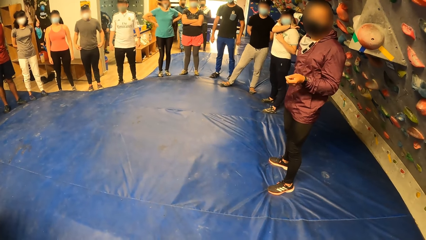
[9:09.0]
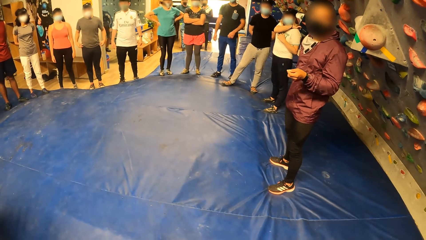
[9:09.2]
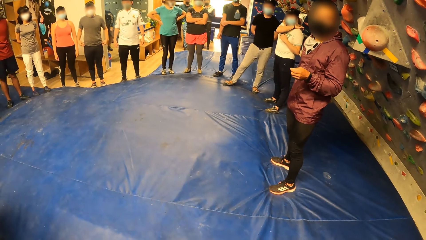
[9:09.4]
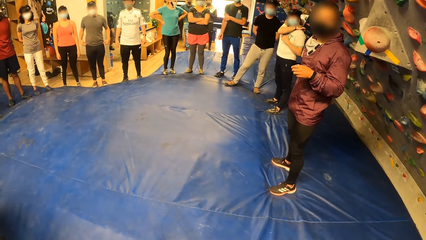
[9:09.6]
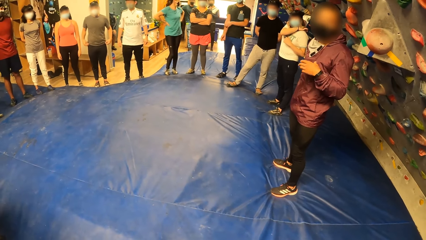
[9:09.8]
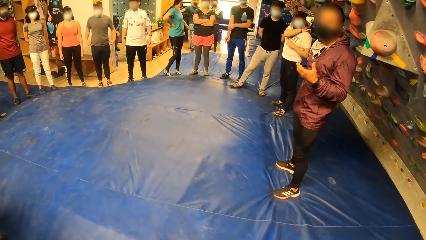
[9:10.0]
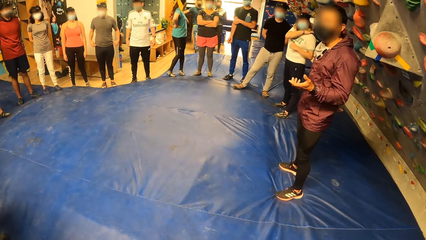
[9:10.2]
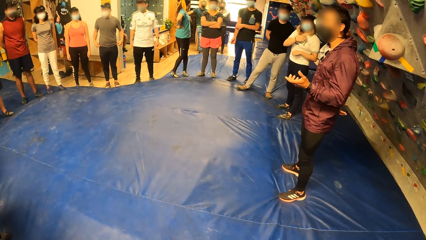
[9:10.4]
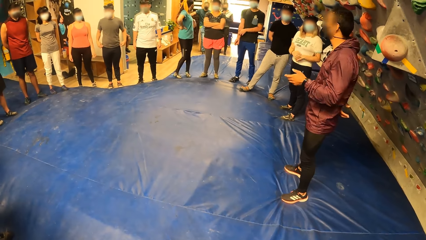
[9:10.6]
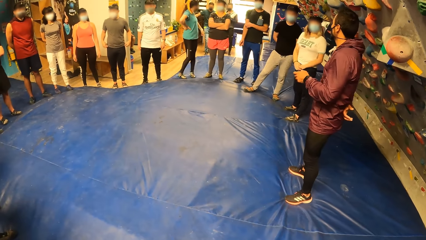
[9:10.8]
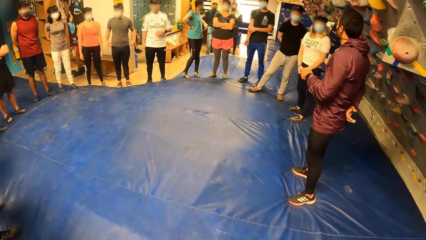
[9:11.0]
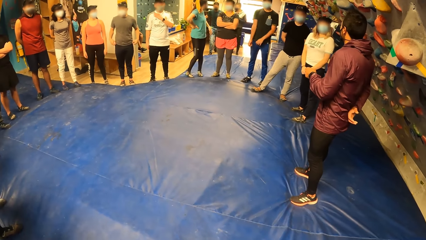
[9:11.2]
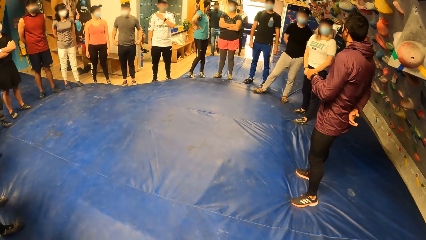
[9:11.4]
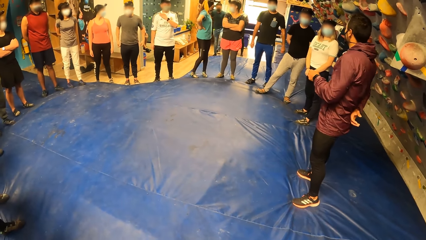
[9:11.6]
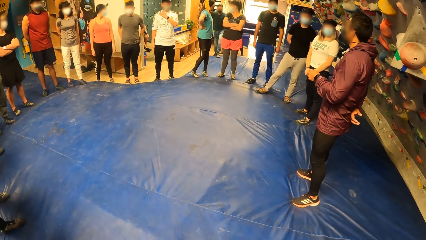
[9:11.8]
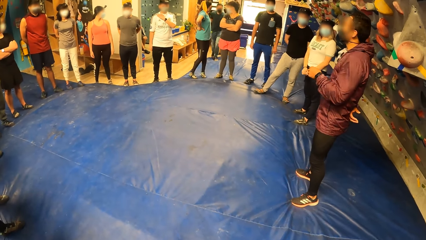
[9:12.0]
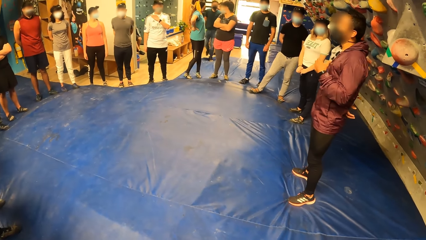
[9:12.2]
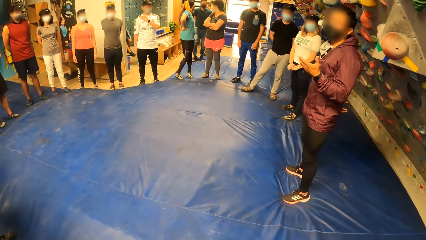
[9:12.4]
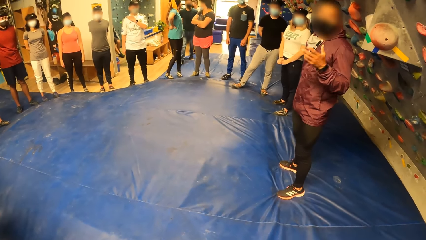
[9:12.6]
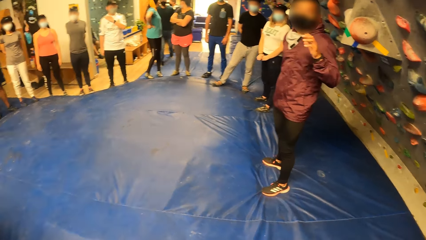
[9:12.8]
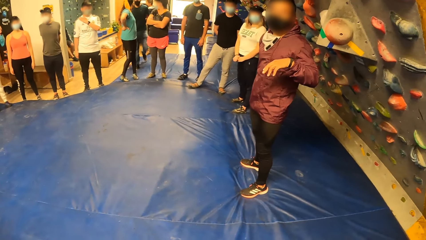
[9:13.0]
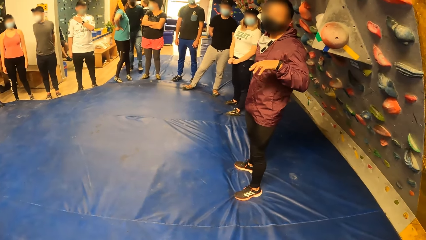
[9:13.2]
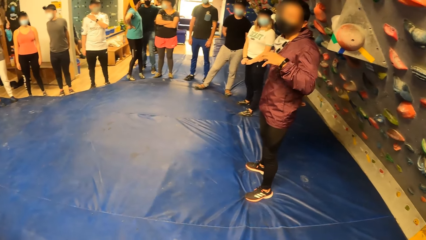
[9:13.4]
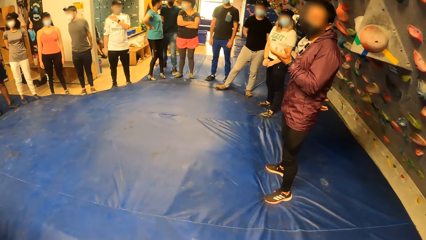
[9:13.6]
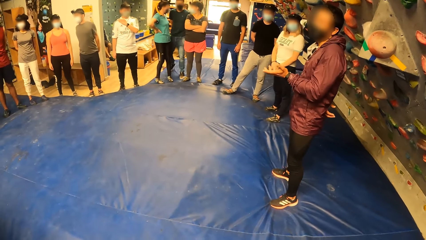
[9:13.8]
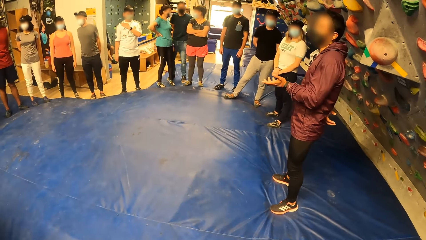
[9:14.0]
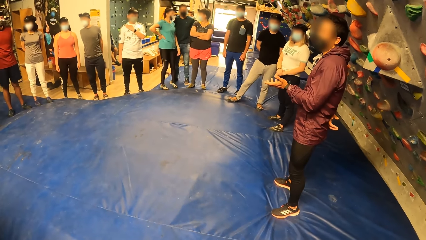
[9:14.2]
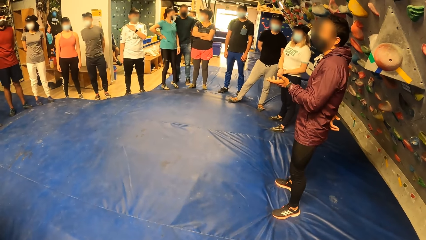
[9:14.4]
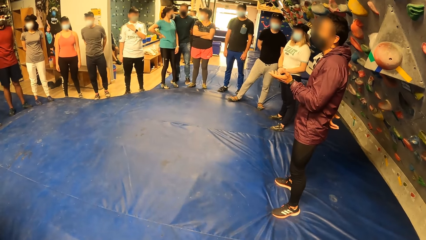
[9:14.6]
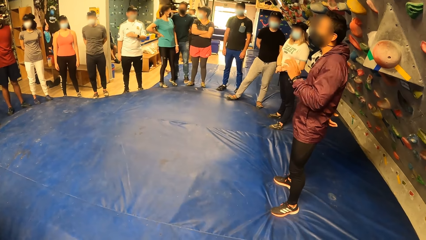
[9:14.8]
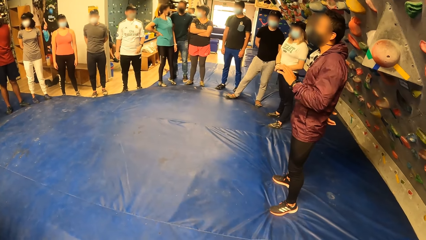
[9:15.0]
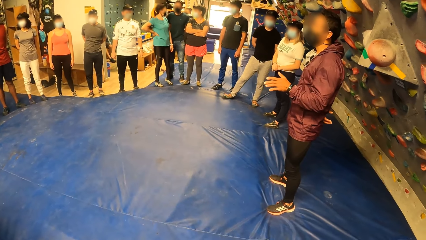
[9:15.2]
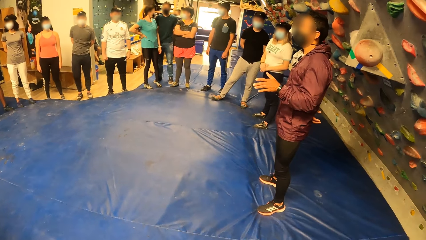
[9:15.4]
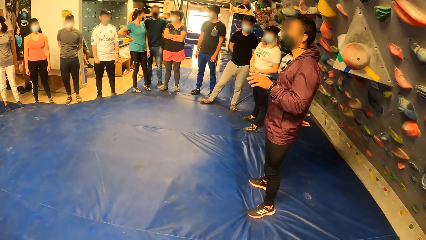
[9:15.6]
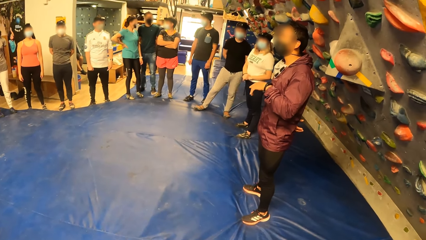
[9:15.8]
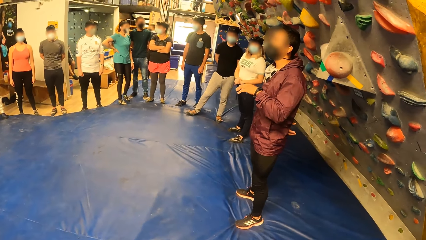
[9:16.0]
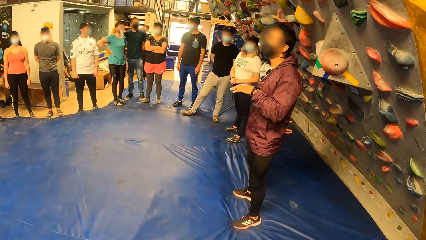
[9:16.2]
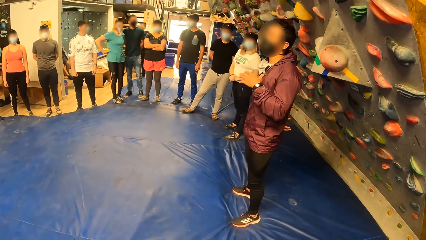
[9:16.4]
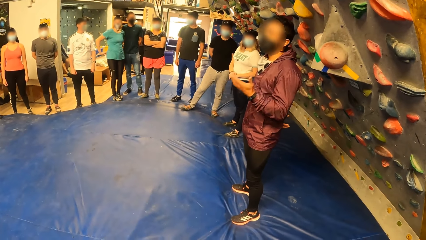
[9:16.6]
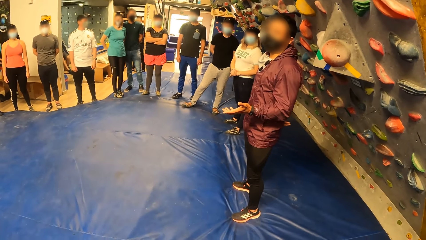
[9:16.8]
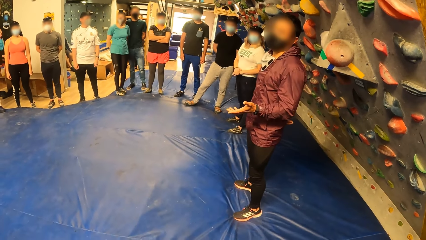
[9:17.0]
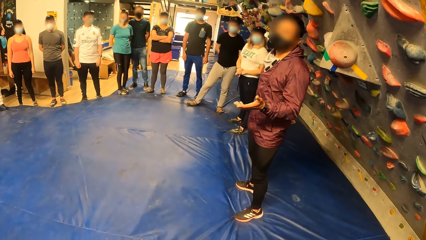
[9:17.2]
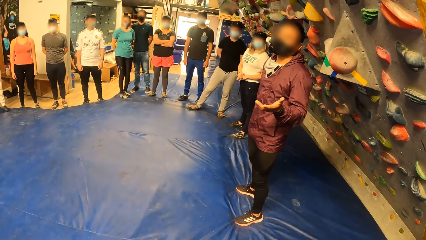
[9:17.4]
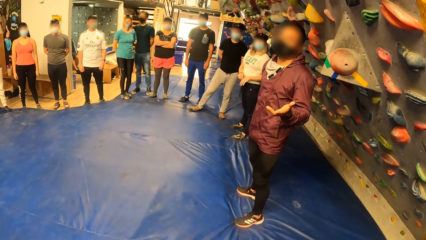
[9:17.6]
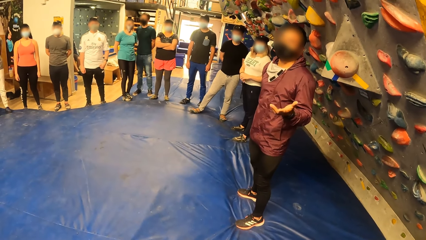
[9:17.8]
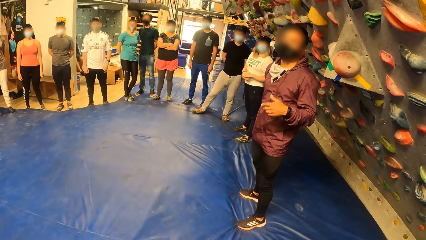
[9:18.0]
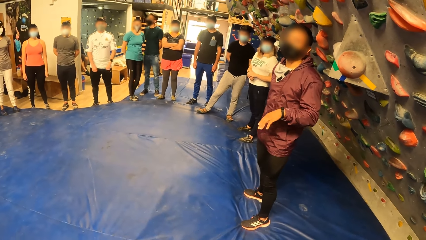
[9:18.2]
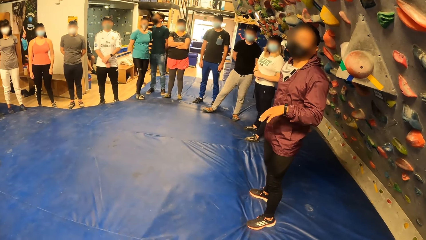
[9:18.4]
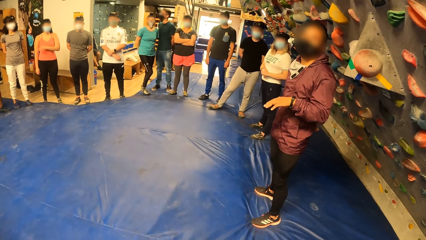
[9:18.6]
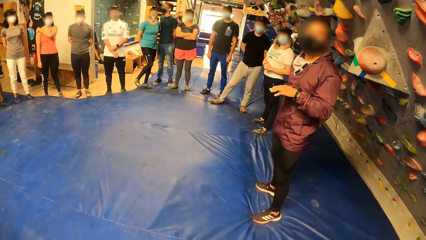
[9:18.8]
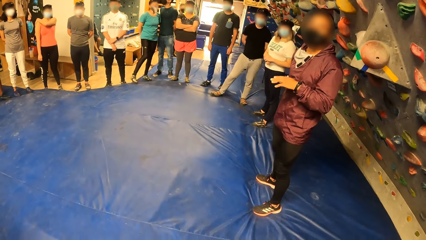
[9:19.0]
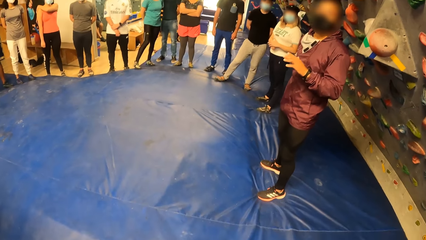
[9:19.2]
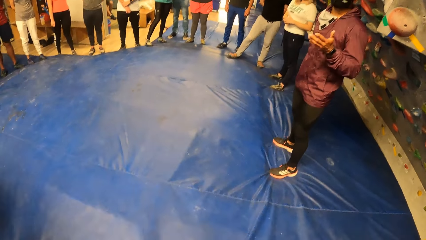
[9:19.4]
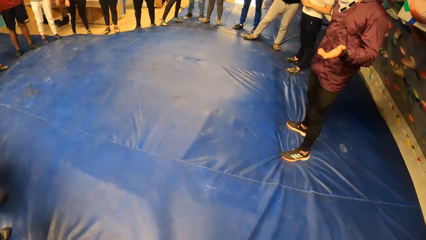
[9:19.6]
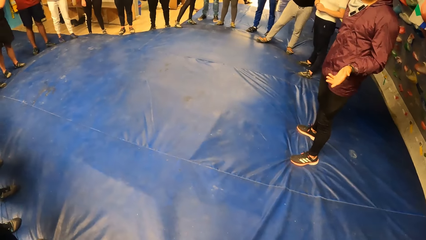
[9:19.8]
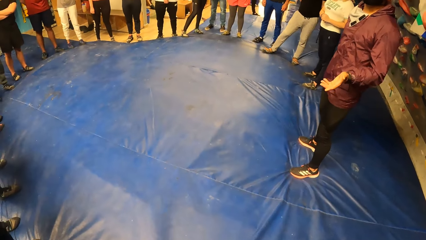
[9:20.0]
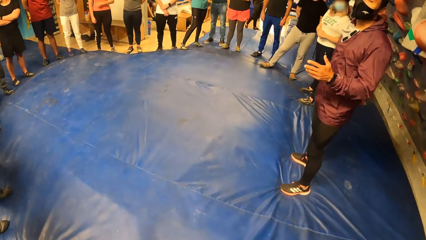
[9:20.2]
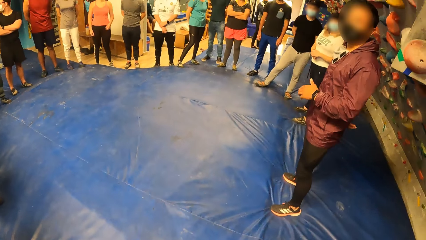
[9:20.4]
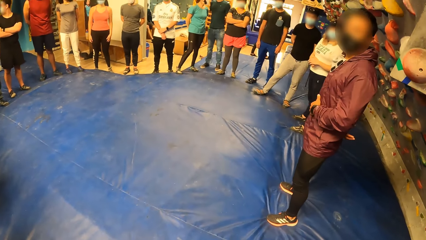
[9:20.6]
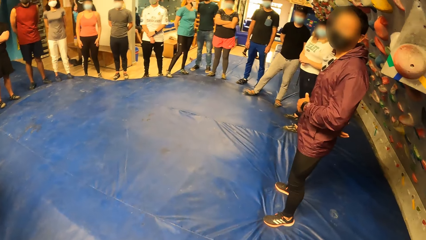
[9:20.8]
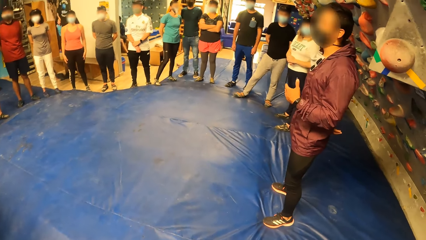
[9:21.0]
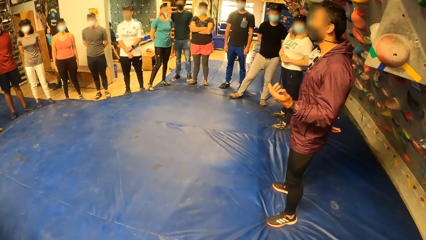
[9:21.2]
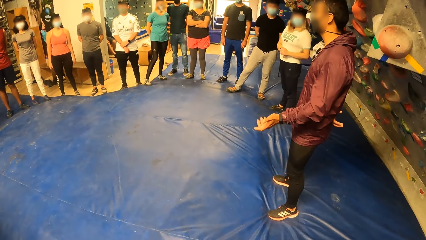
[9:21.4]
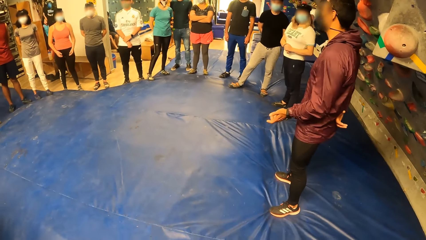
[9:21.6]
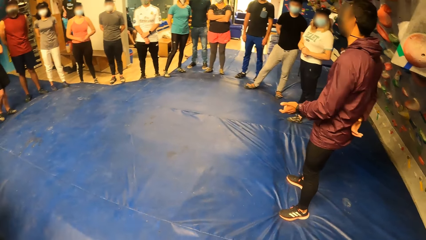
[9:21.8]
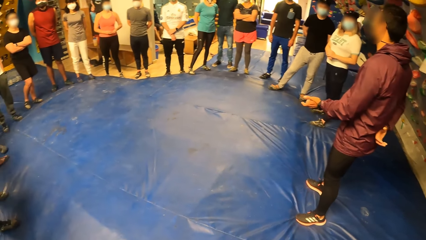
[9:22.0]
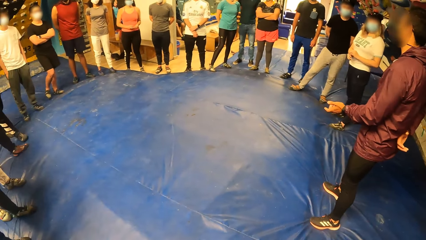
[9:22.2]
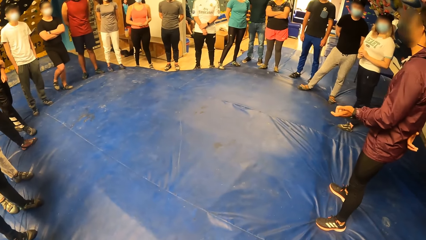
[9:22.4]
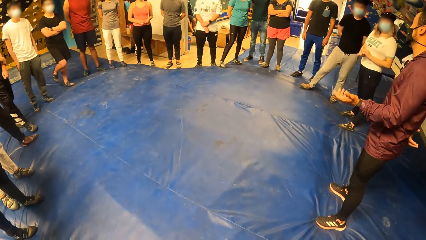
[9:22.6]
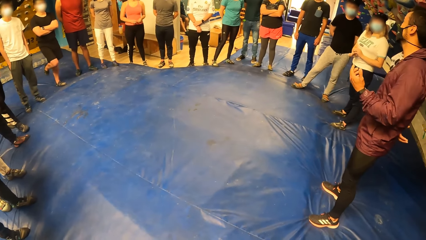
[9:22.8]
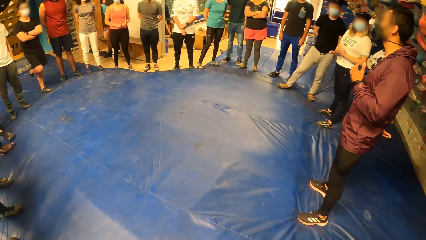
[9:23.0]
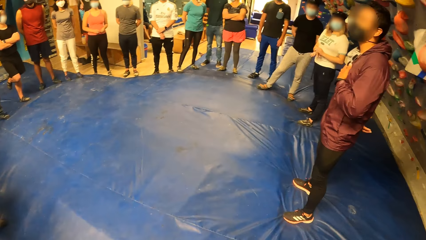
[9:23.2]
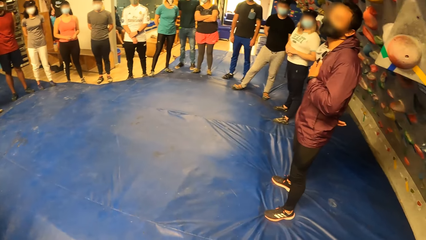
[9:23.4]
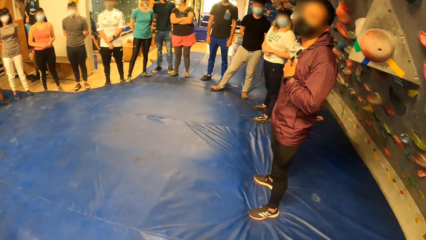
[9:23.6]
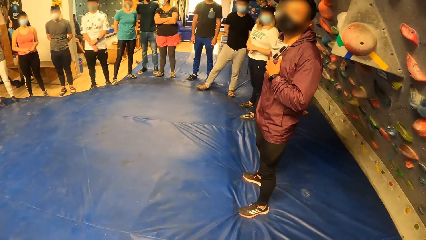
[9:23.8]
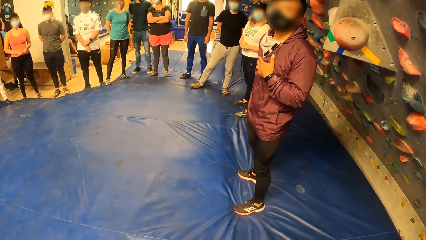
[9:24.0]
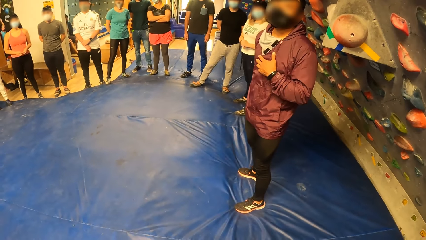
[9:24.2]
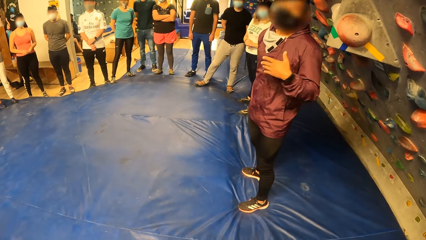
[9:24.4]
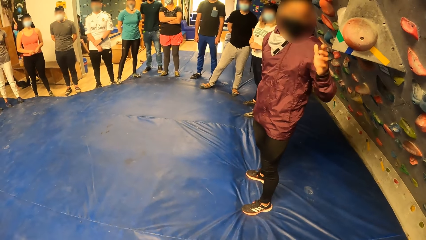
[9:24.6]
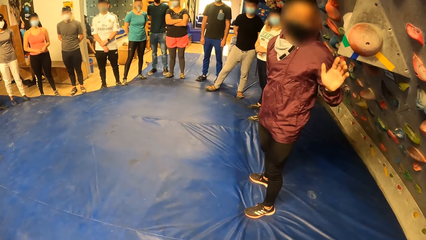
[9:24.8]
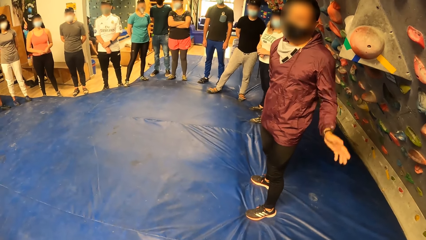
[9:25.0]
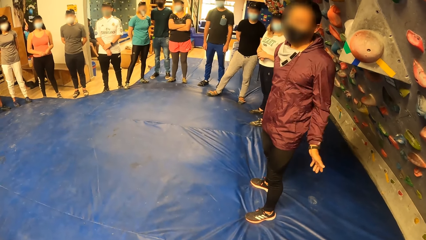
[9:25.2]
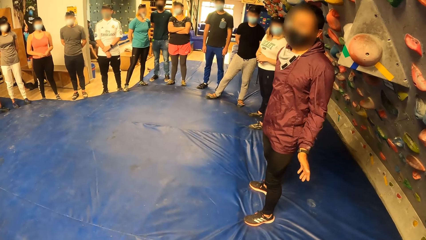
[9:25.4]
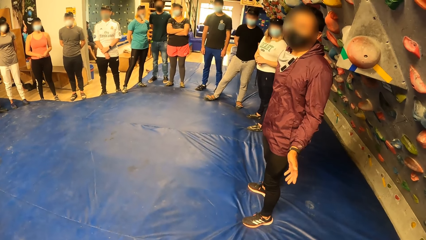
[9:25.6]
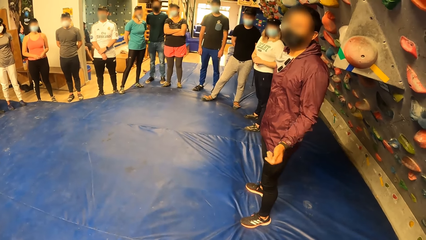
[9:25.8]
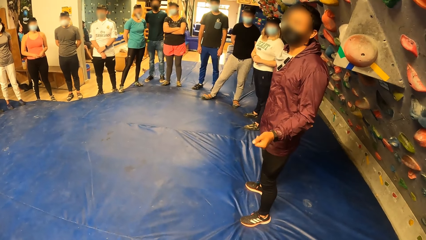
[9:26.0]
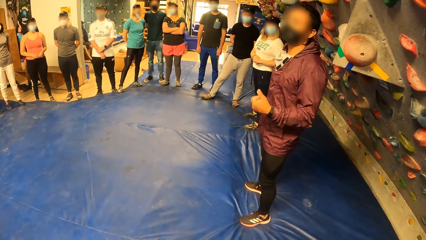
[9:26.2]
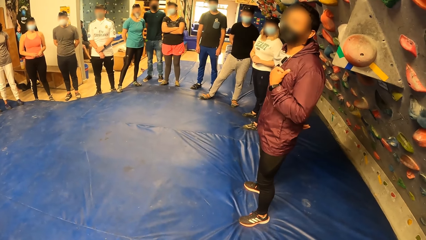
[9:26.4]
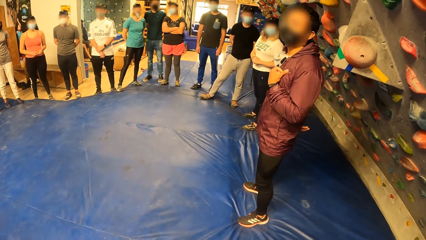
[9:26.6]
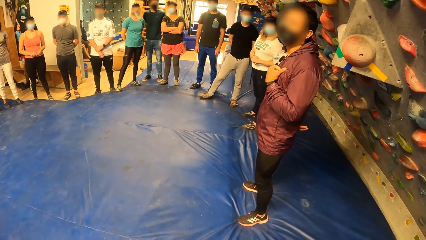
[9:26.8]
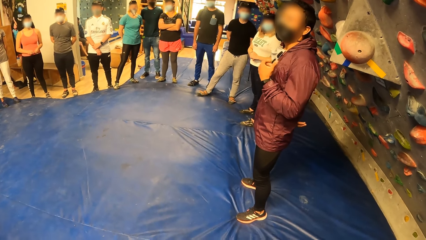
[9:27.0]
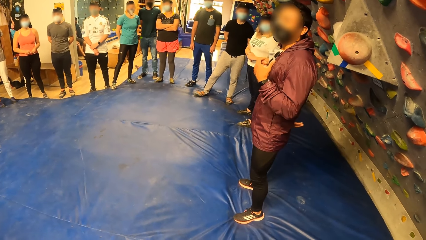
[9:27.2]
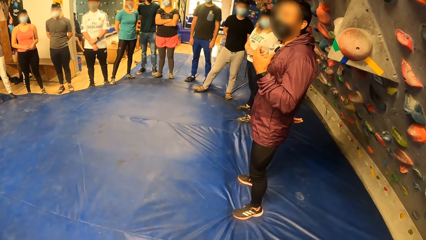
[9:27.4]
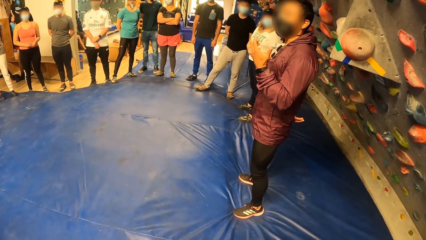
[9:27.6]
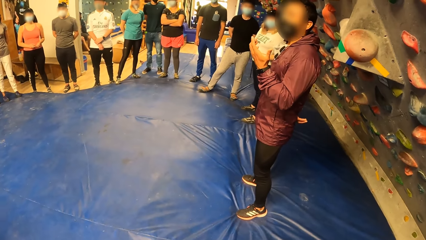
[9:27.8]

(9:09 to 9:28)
The camera wearer looks around. They stand on the floor.
